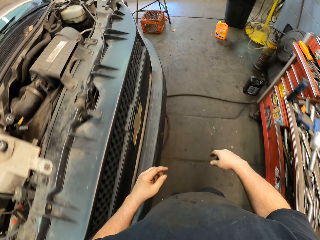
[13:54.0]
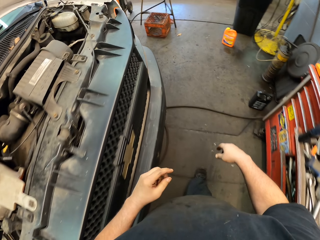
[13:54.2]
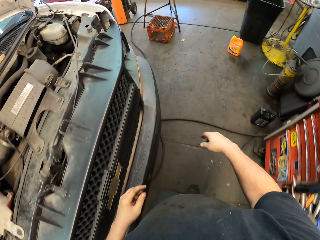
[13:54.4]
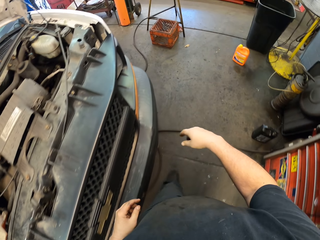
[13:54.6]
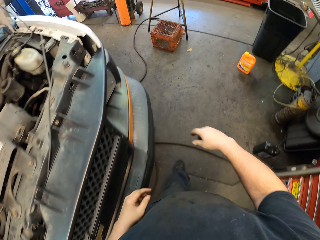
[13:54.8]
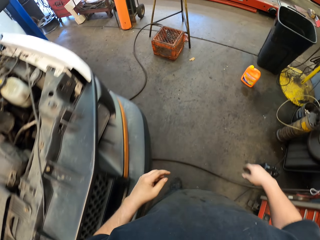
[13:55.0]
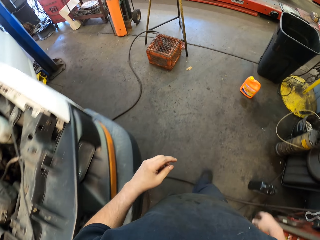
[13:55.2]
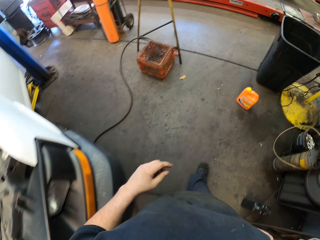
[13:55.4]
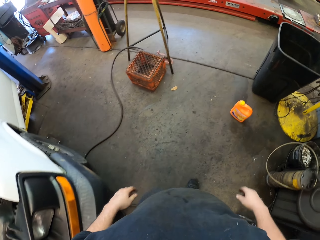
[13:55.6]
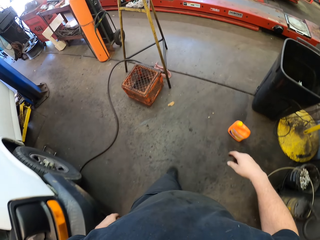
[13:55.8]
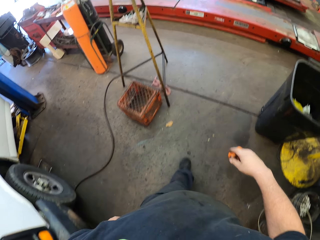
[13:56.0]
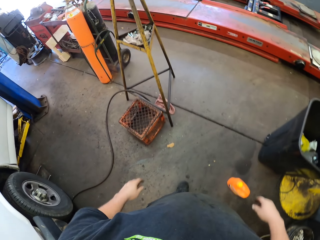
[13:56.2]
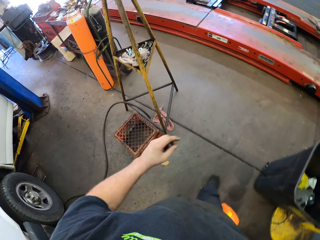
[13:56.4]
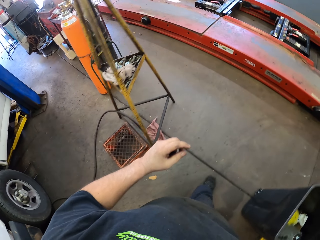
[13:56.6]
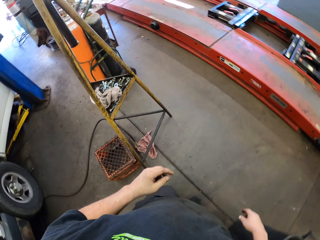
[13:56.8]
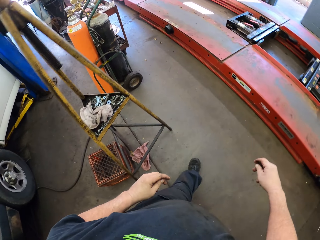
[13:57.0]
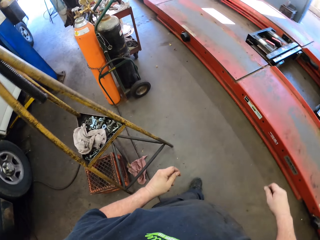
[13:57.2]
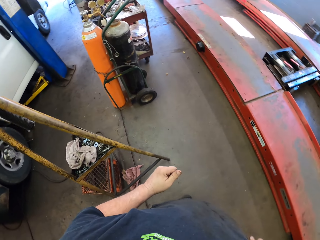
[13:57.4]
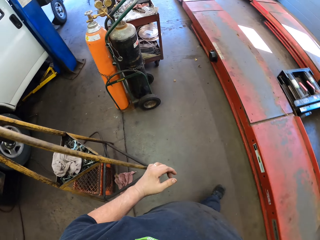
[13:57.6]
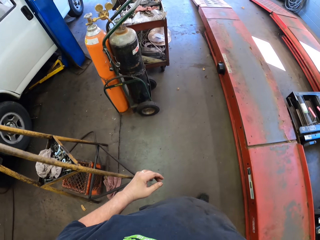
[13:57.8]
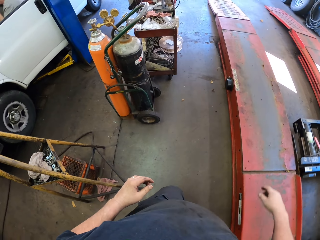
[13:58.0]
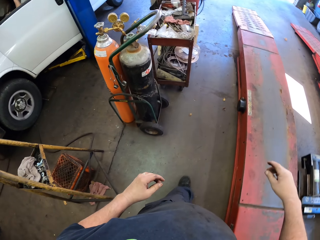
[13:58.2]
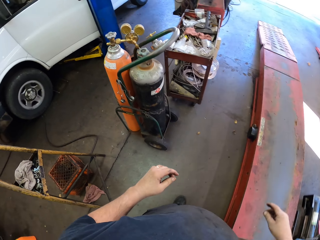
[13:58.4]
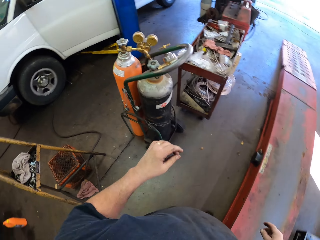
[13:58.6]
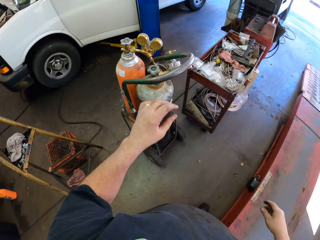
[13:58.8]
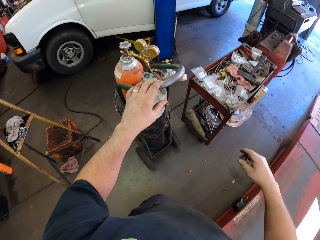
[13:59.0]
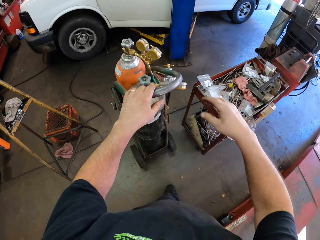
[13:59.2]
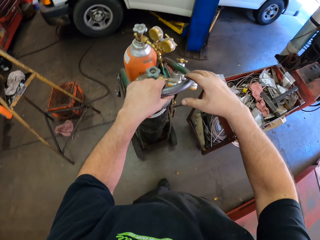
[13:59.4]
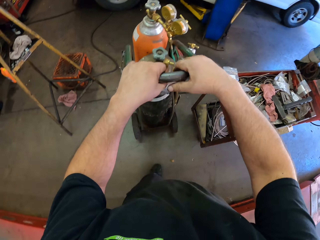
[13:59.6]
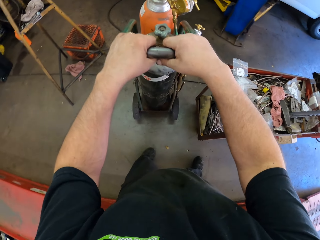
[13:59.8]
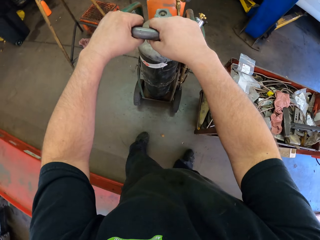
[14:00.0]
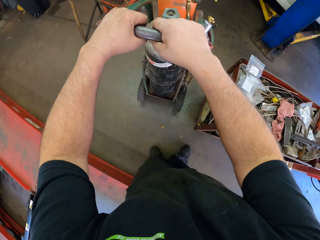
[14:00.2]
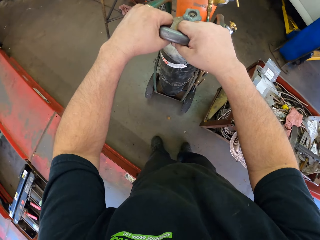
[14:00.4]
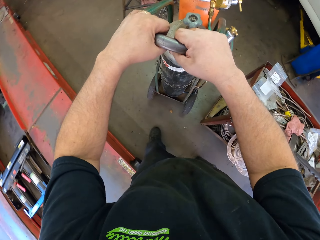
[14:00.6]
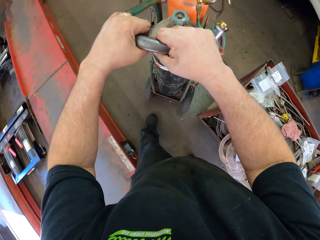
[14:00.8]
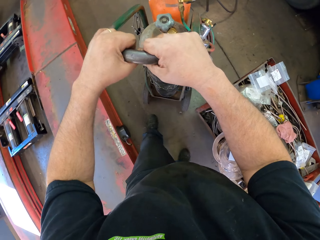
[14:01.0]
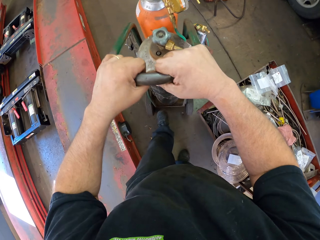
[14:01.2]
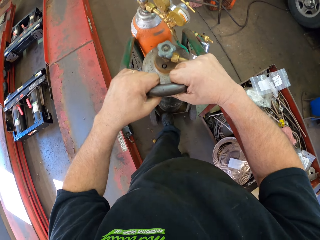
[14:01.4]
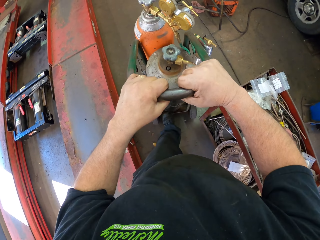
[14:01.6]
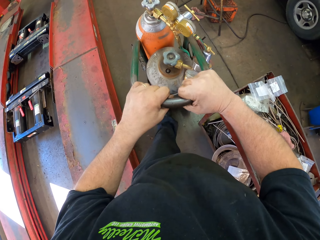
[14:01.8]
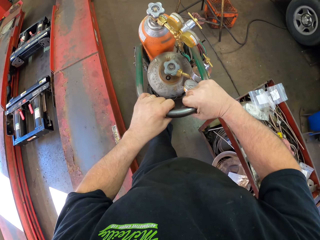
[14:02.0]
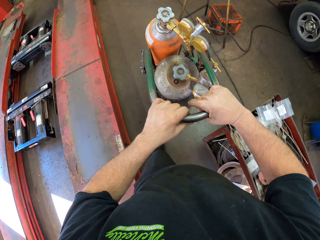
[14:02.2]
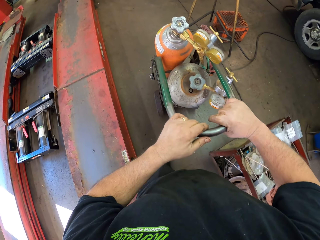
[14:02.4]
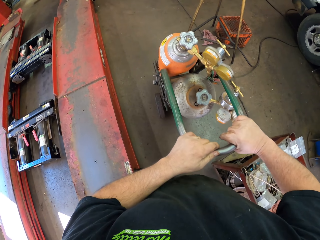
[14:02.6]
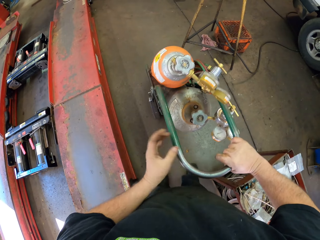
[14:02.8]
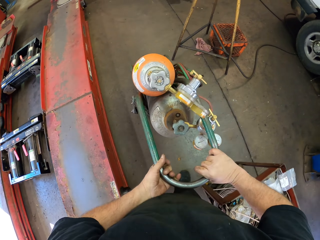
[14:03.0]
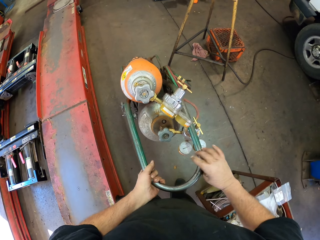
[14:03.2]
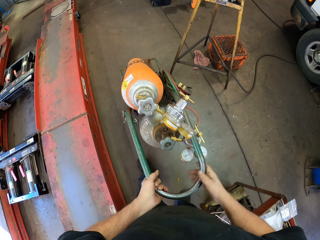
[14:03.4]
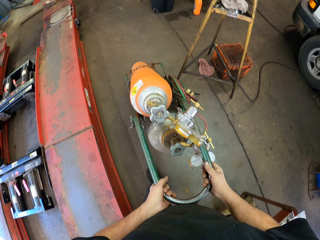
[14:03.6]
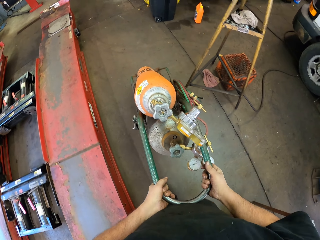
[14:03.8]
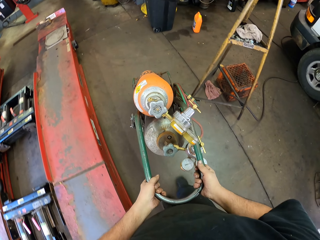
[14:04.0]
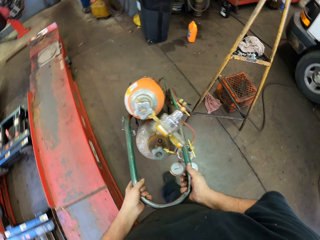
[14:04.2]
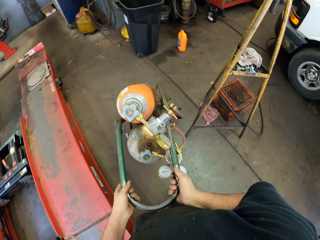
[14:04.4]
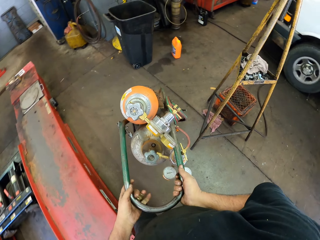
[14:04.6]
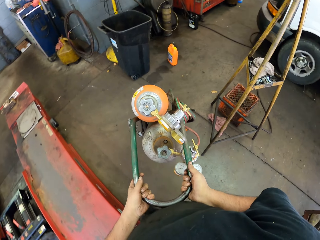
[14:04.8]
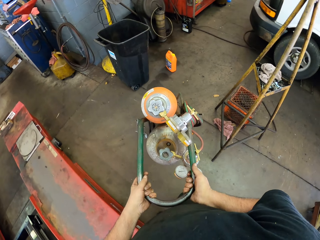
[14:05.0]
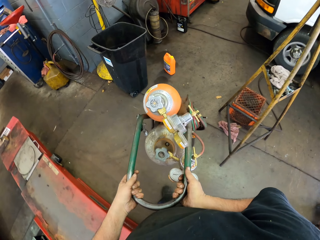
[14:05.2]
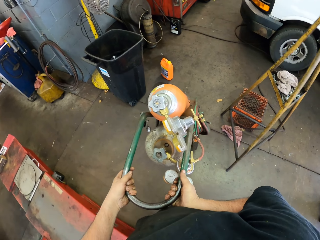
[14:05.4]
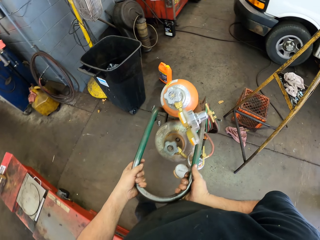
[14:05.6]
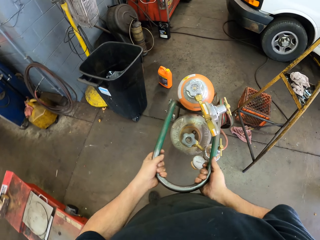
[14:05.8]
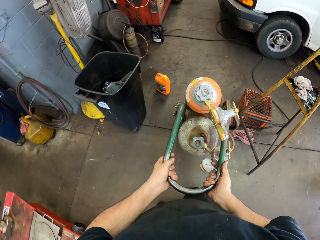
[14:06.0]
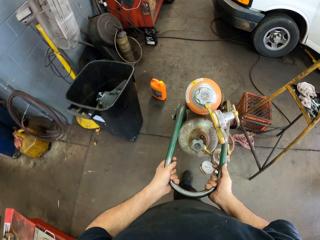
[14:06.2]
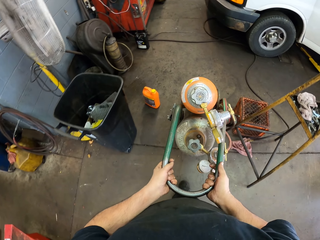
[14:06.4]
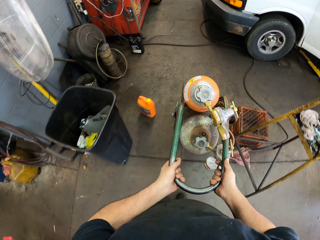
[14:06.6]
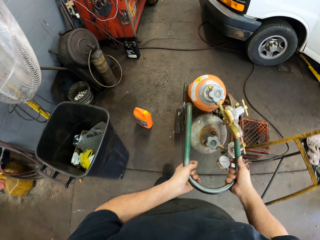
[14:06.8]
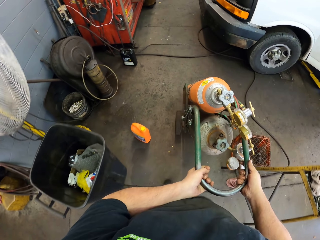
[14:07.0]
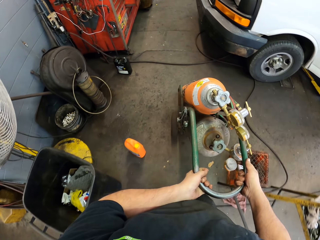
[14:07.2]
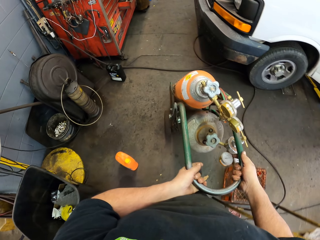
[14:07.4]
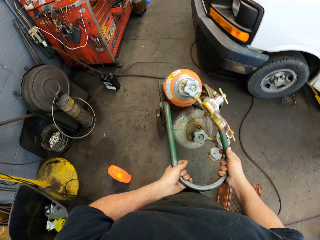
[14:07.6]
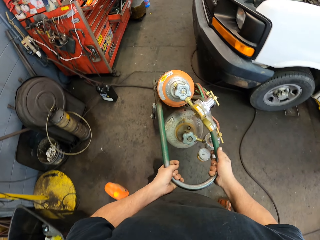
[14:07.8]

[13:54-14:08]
The camera wearer walks in the garage. They hold the gas cylinder. They pull the gas cylinder. They push the gas cylinder. They turn around.

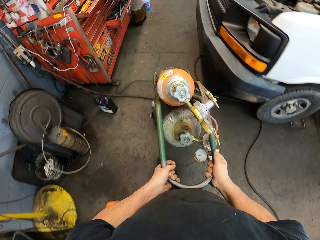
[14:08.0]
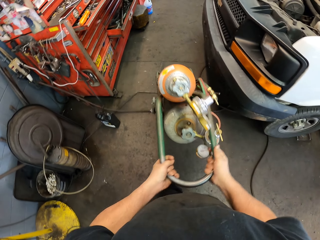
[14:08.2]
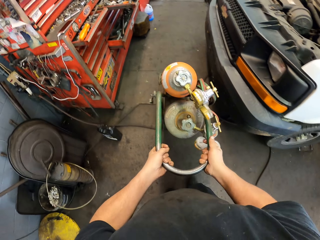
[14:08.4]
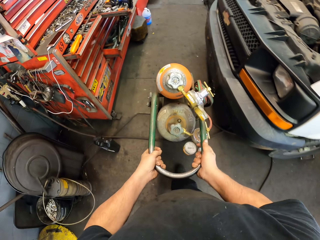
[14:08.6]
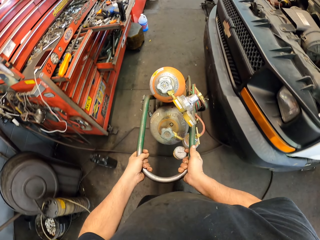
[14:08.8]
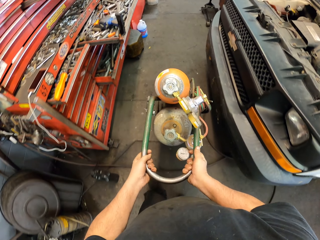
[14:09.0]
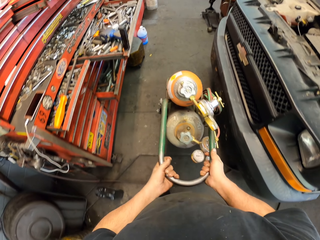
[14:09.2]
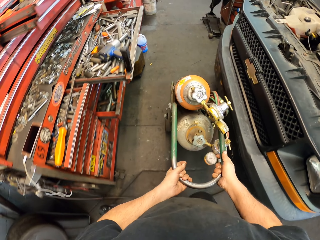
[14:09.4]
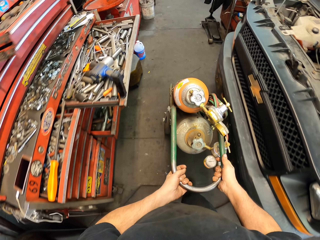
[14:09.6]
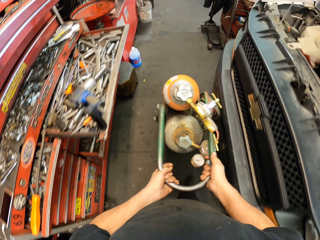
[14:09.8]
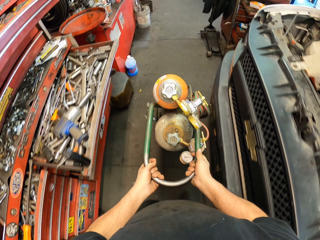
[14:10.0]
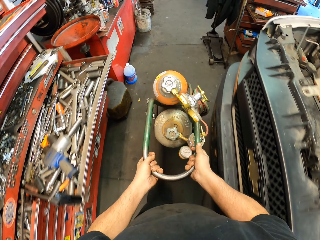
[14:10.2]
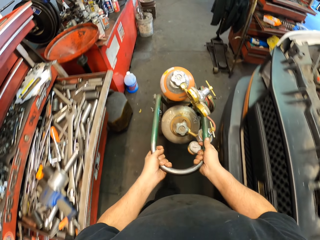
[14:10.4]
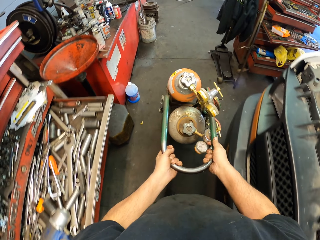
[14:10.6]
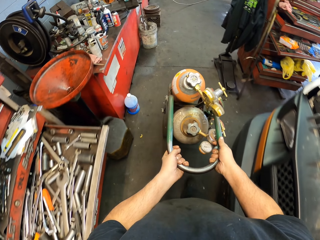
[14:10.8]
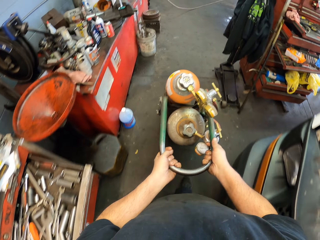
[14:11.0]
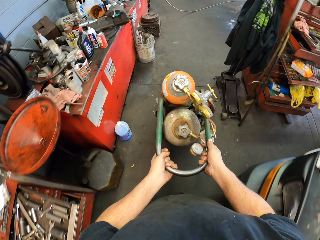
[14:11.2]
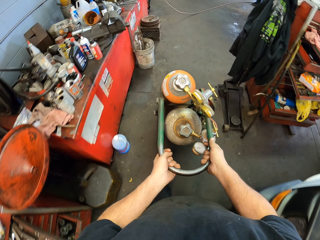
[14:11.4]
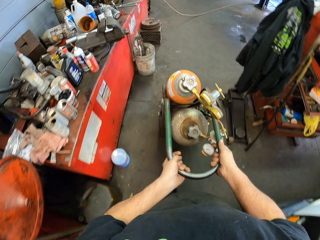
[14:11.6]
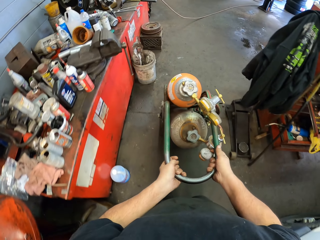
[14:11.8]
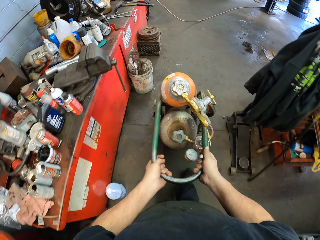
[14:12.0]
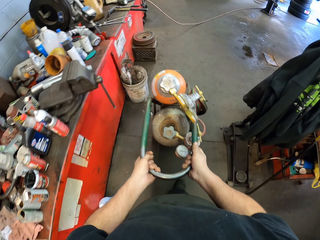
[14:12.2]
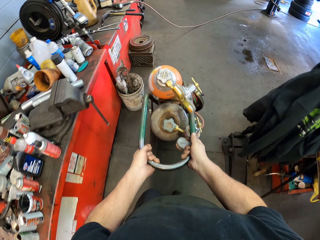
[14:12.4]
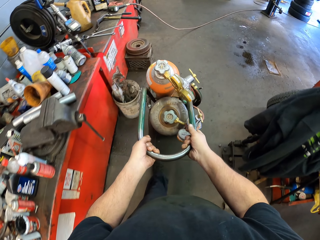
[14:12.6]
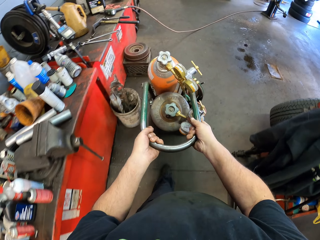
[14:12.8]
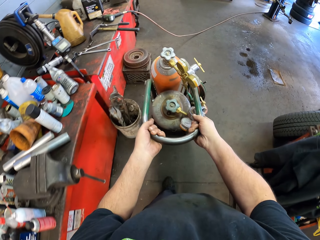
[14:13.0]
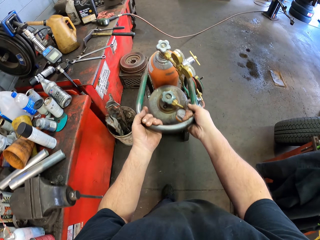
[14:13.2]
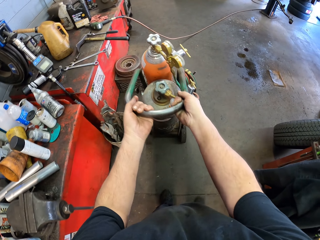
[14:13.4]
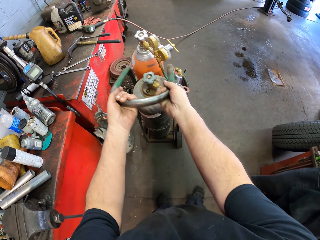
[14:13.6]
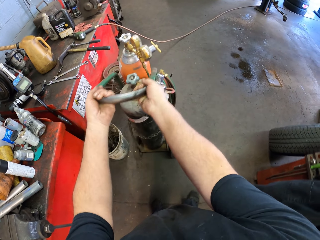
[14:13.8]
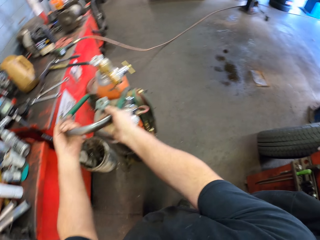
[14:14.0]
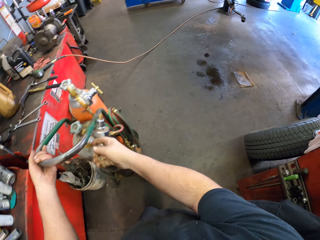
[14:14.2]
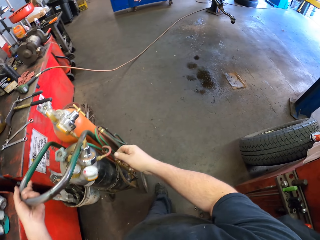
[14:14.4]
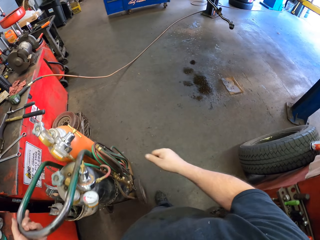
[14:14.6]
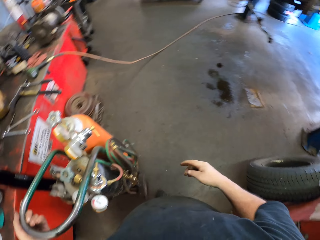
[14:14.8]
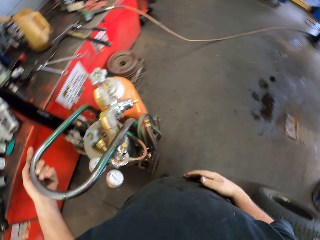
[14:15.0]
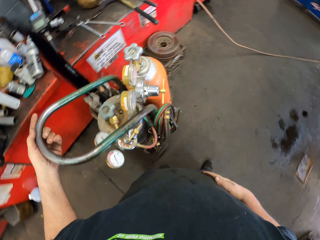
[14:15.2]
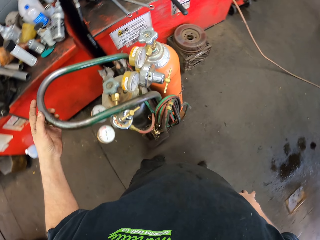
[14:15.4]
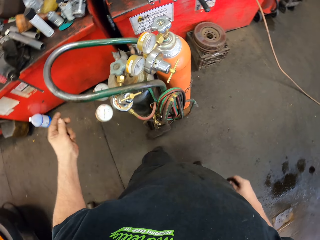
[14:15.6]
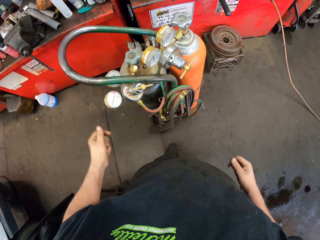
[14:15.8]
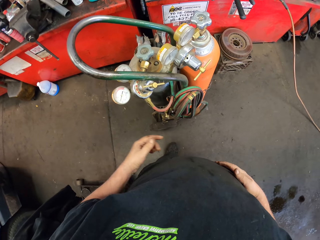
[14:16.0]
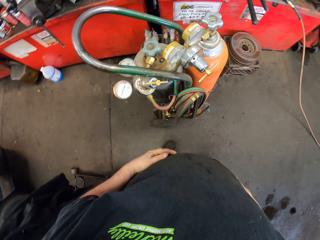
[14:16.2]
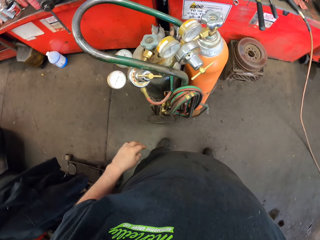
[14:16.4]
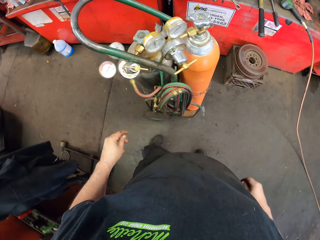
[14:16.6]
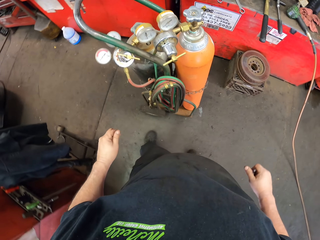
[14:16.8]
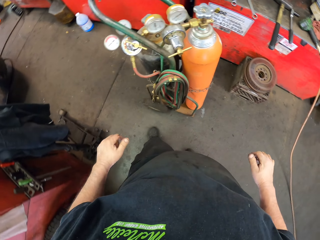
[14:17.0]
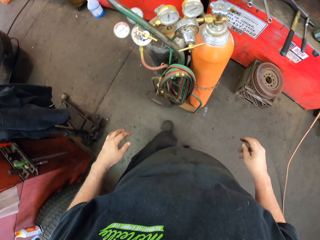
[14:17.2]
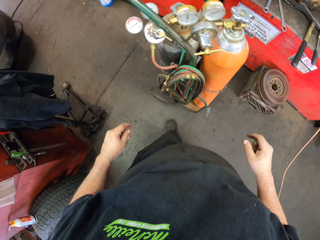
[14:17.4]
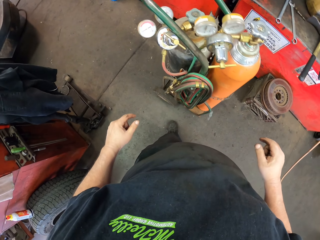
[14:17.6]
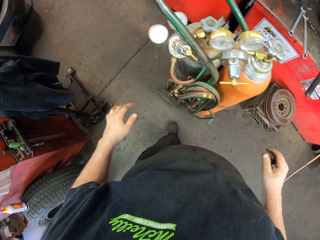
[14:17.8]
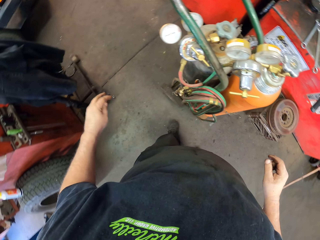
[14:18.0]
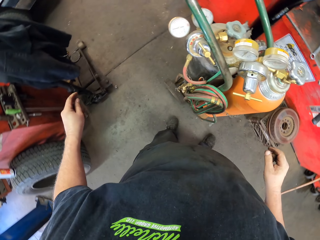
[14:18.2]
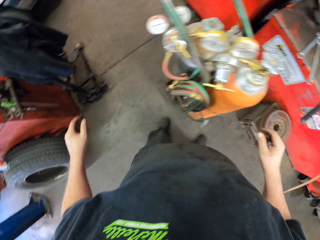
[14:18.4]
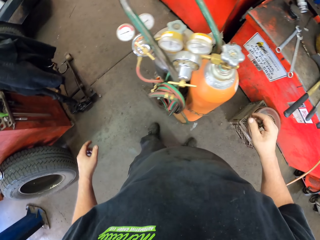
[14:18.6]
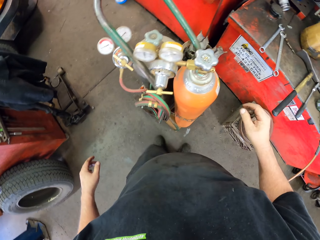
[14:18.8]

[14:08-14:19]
The camera wearer pushes the gas welding machine. They stand the gas cylinder. They wipe the hands on the cloth. They turn around.
